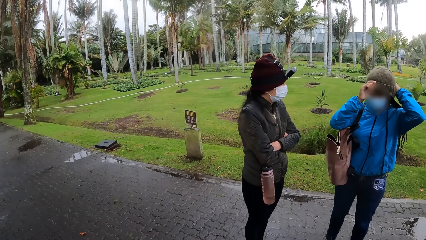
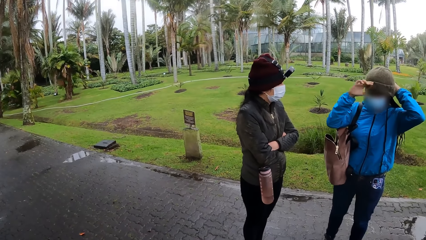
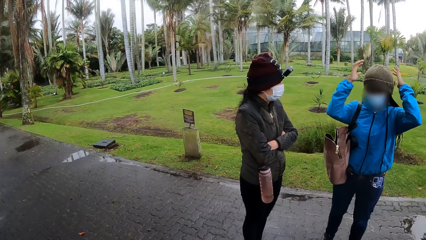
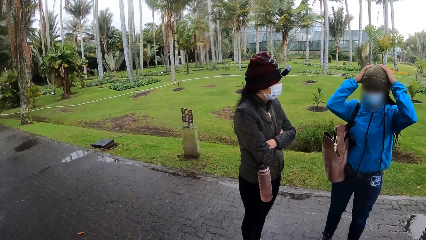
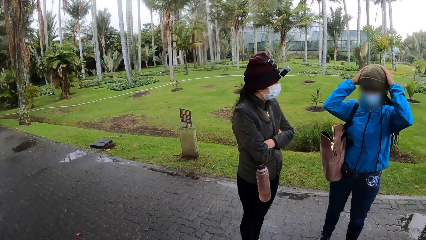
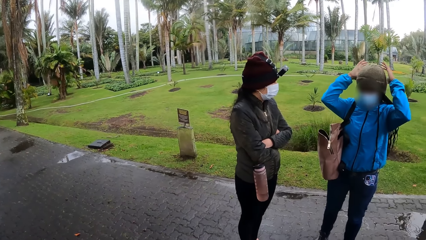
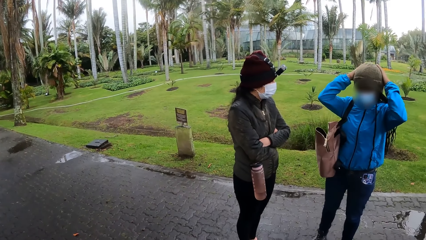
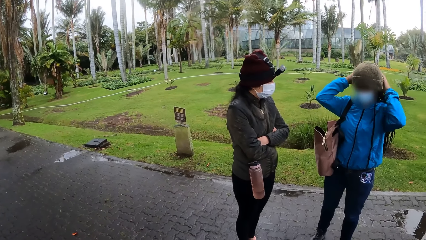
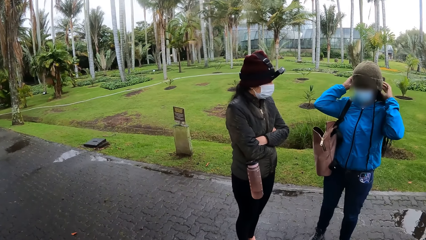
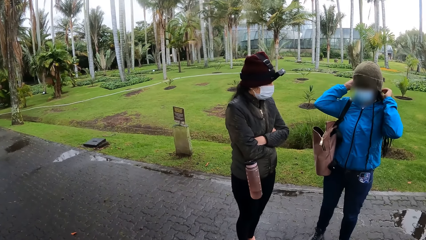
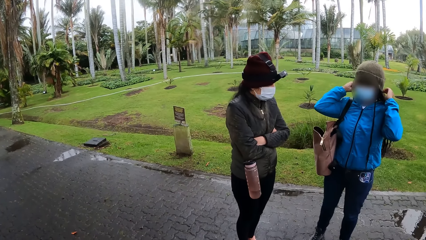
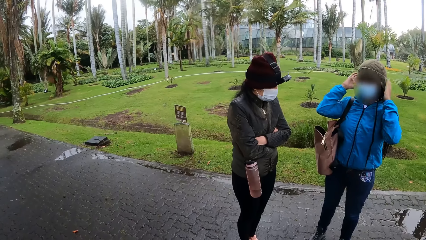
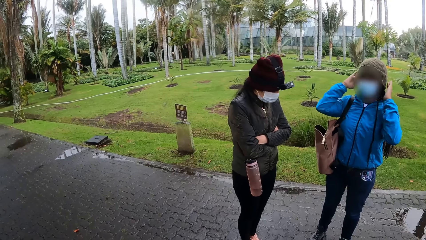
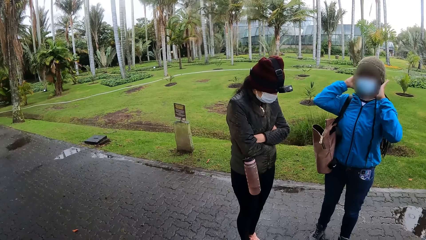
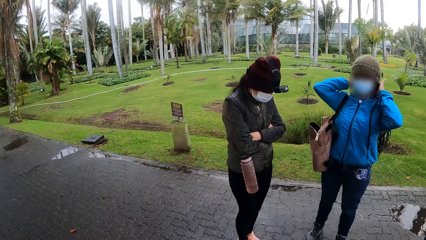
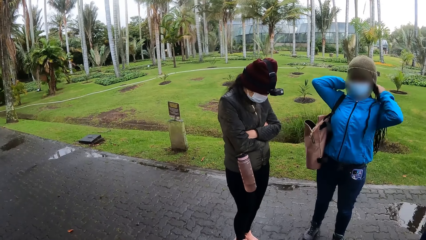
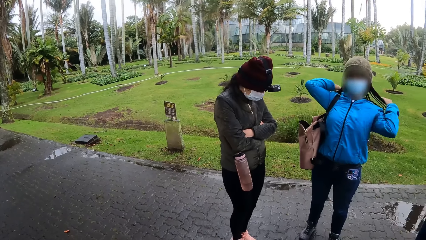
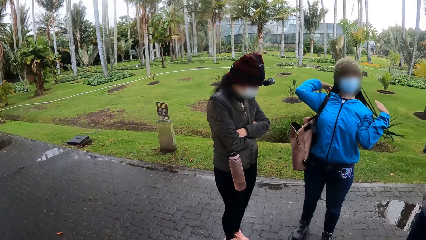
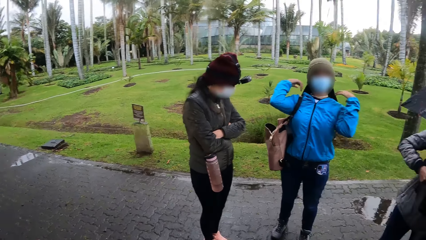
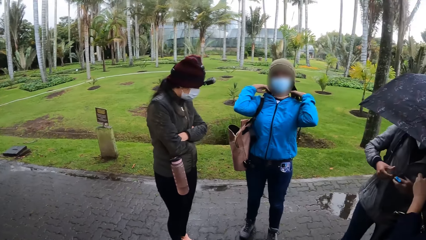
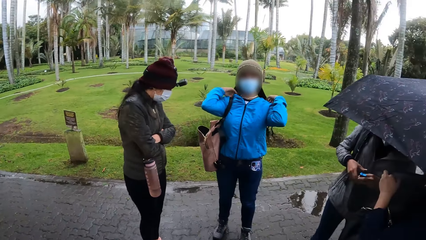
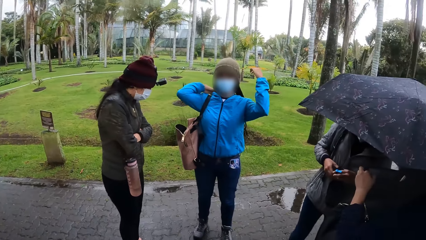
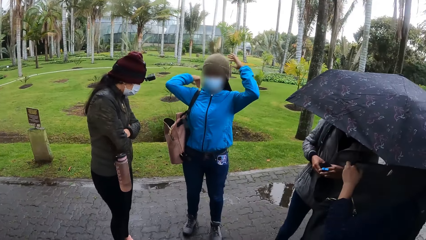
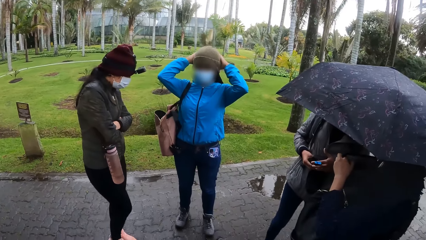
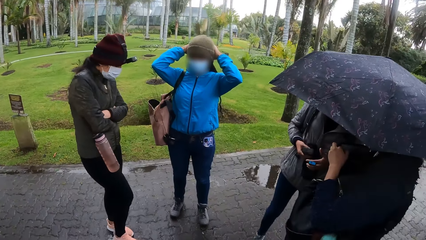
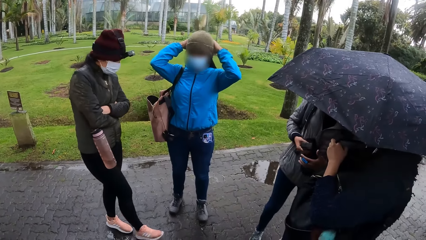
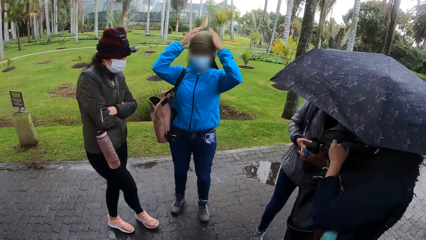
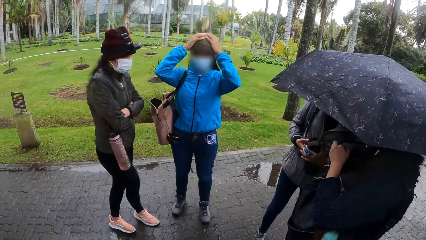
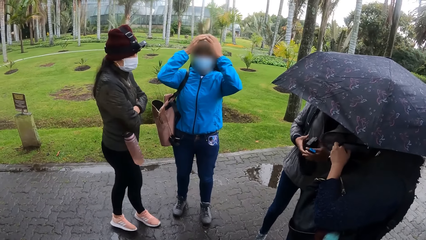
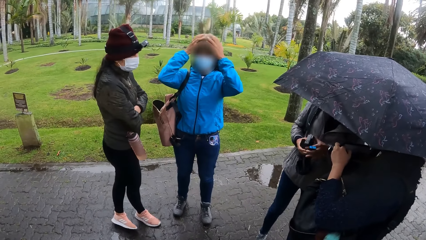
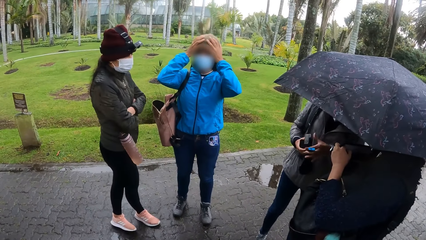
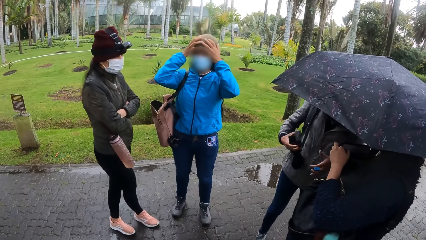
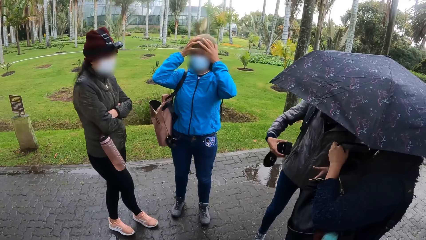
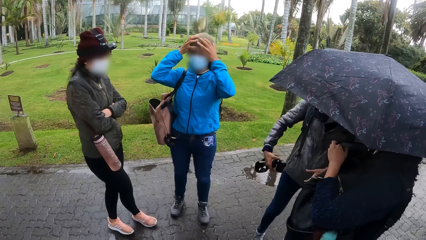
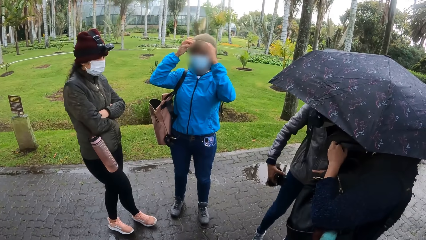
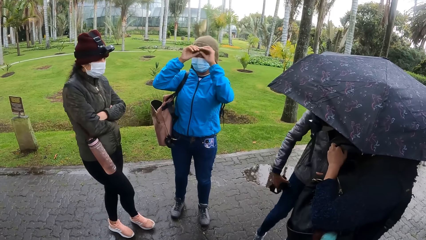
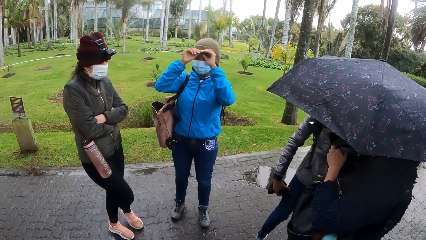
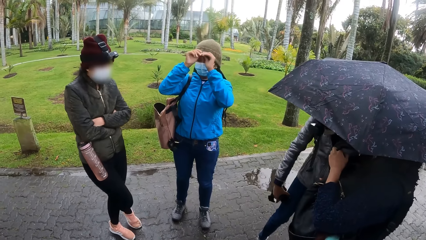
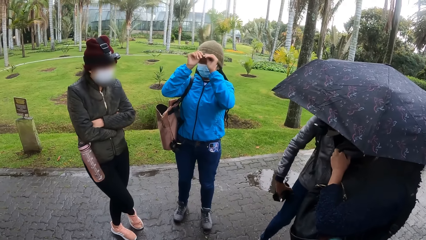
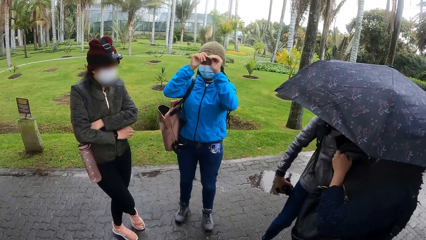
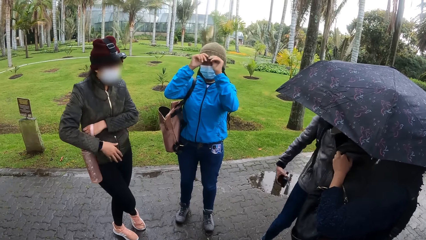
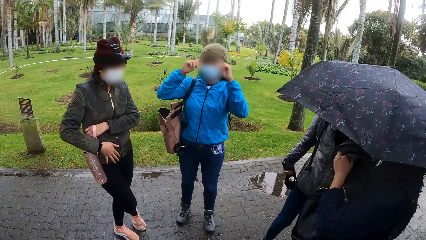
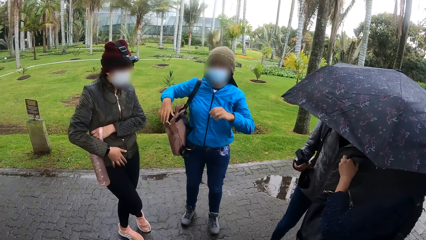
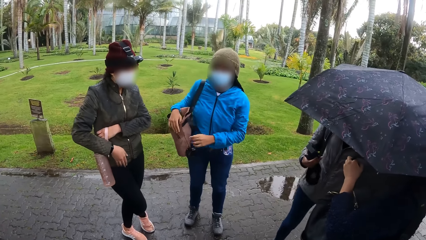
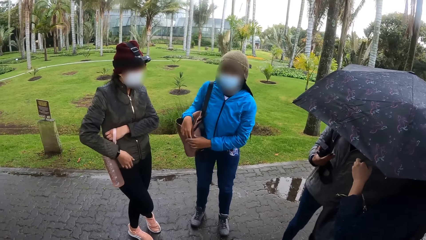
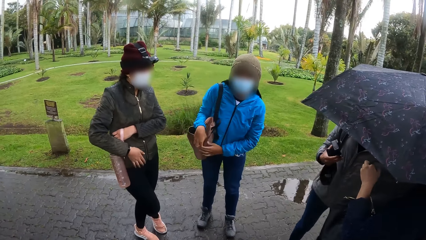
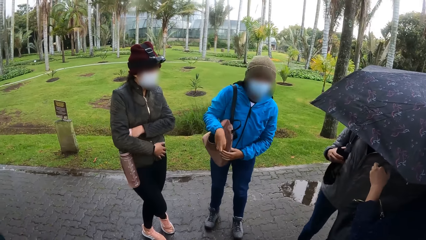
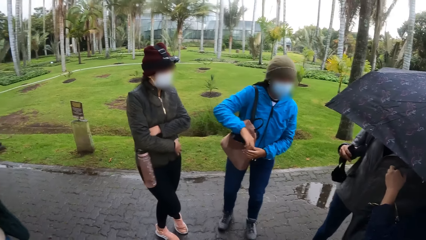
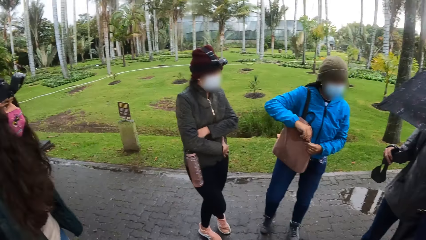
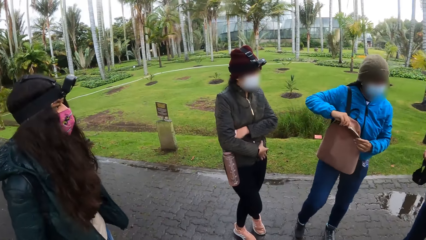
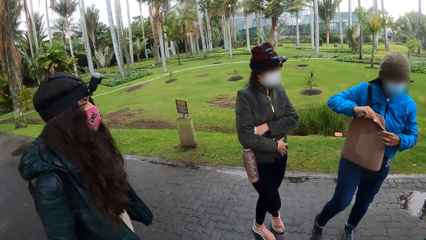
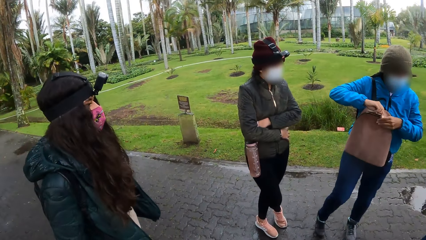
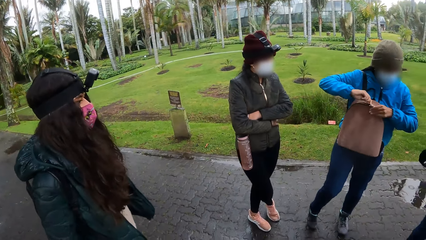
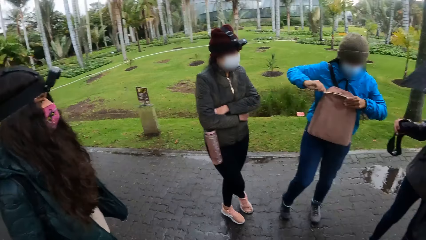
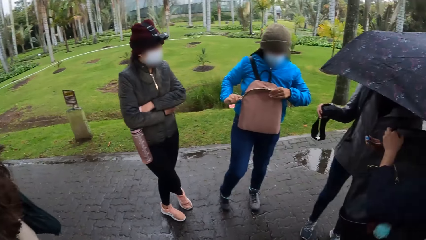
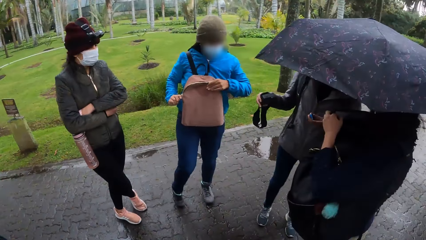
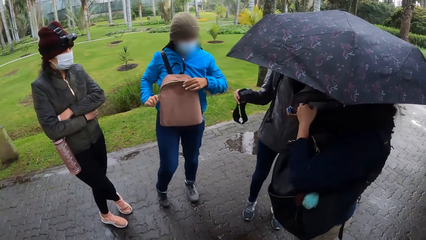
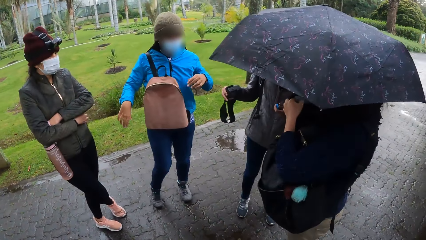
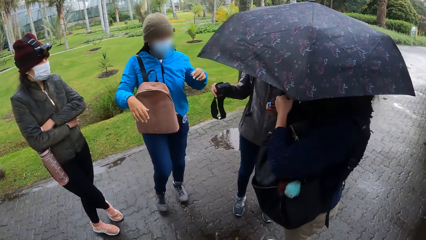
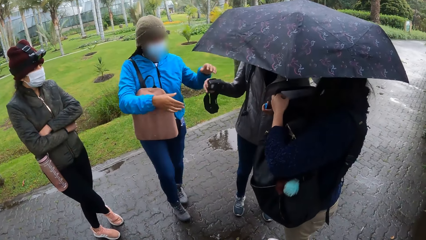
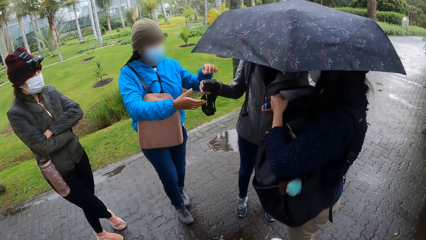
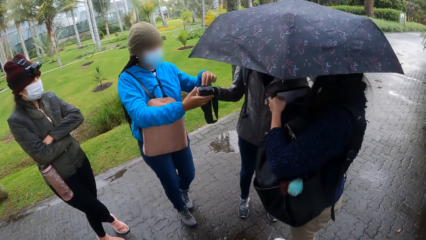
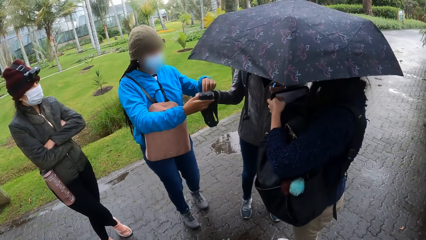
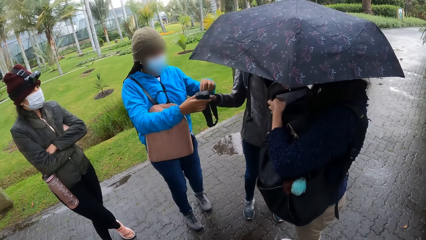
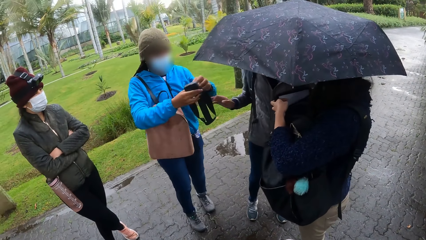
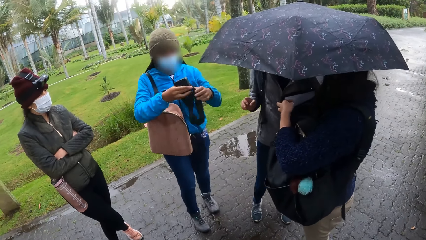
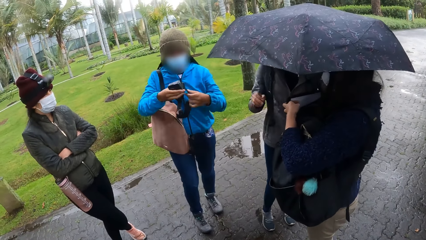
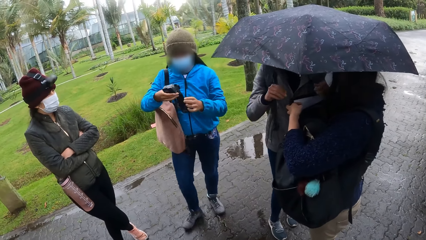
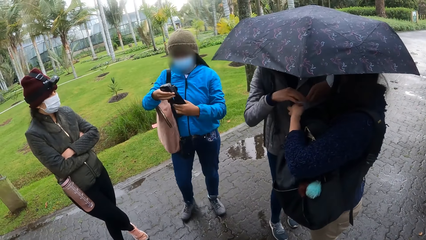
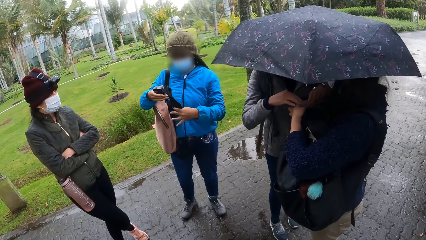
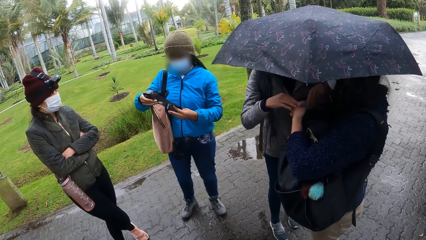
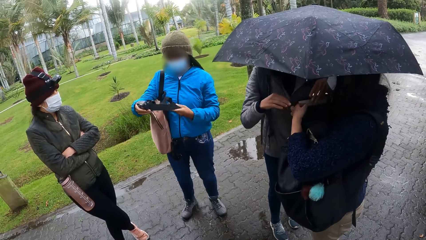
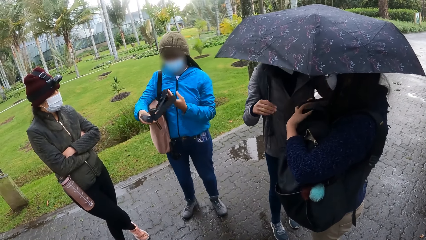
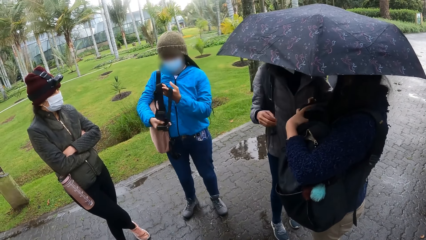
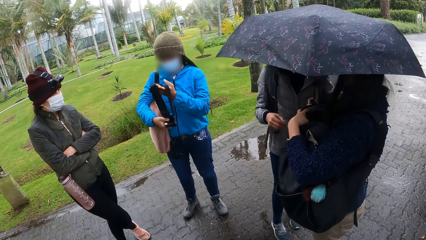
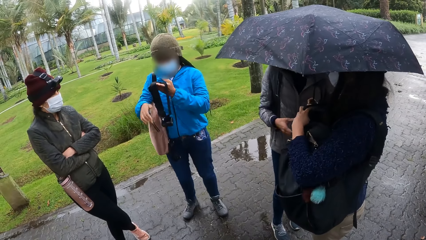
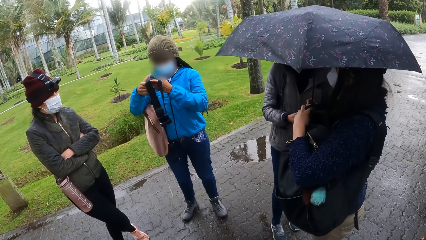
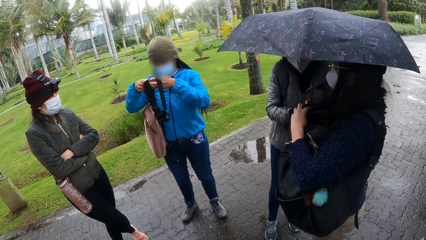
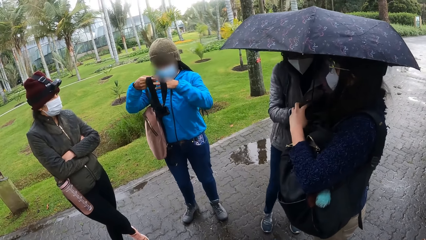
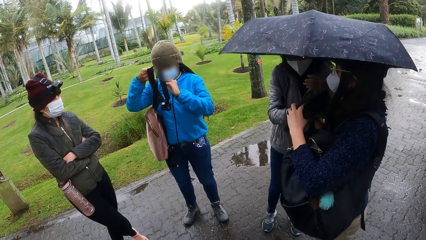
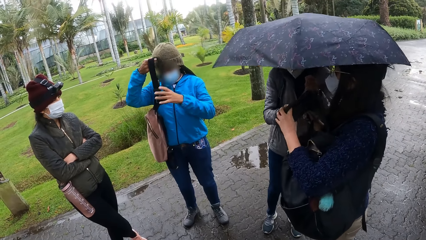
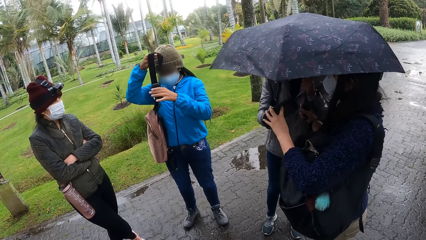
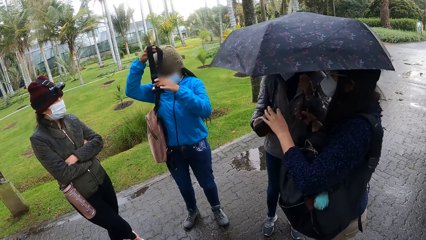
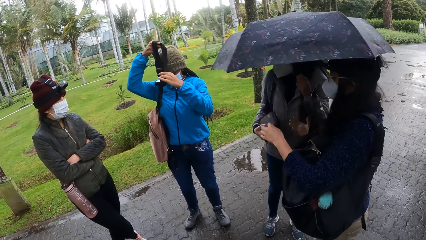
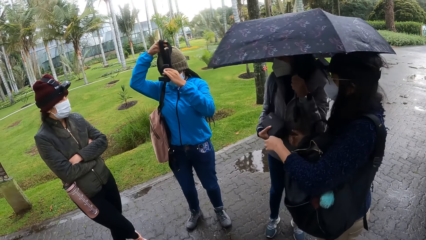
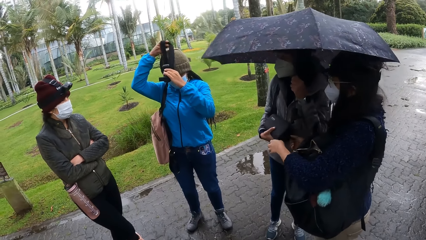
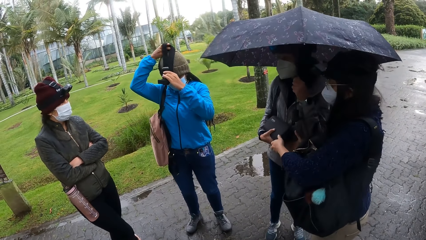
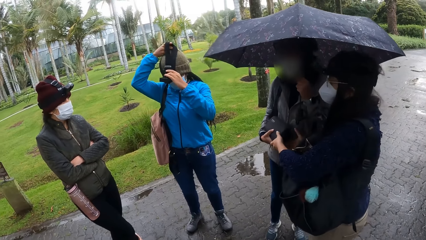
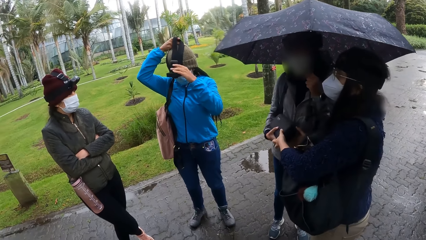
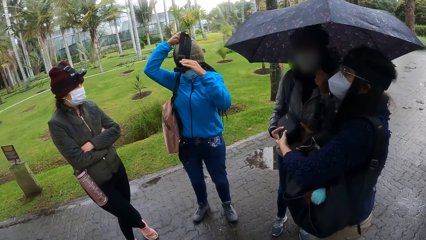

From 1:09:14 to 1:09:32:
A woman adjusts the winter cap. Another woman holds the camera with both hands. She holds the camera with her right hand. She wipes the camera on her pants with her right hand. The first woman holds the bag with both hands. She zips the bag with her left hand. A third woman opens the box with both hands. The first woman collects the camera from the second woman with both hands. The second woman puts both hands inside the box. The first woman holds the camera. The third woman closes the box with both hands. The second woman collects the box from the third woman with her right hand. She collects the umbrella from the third woman with her left hand. The first woman wears the camera on her head with both hands.
